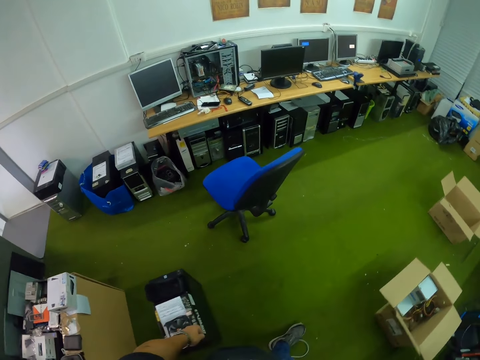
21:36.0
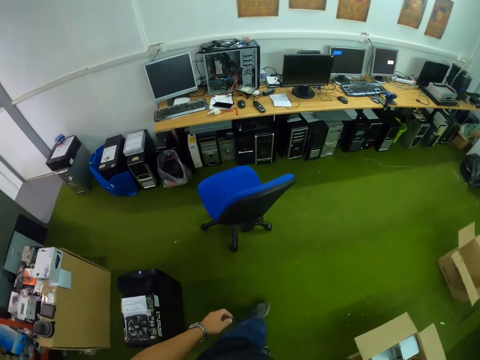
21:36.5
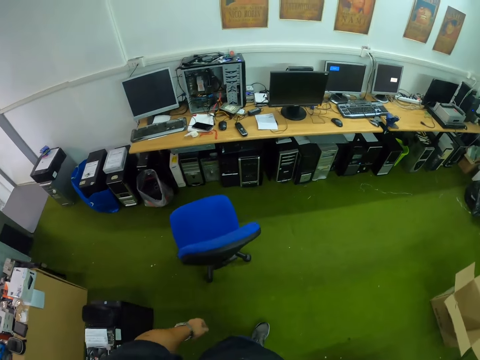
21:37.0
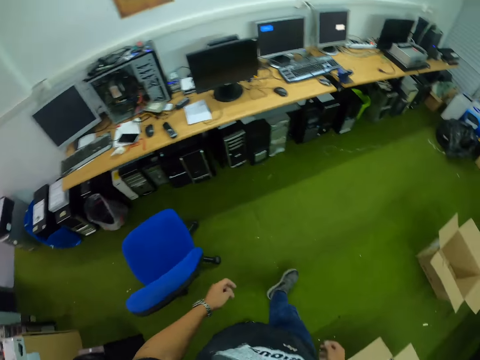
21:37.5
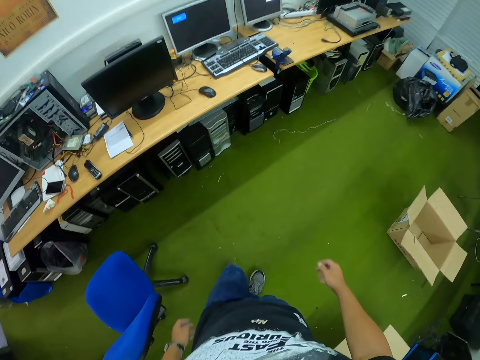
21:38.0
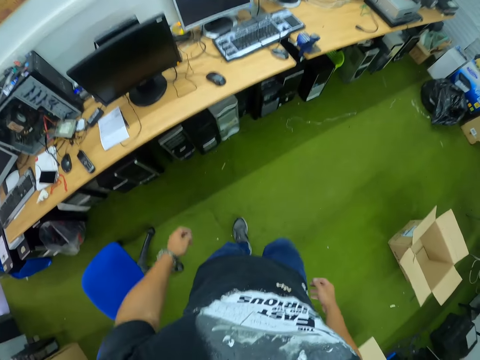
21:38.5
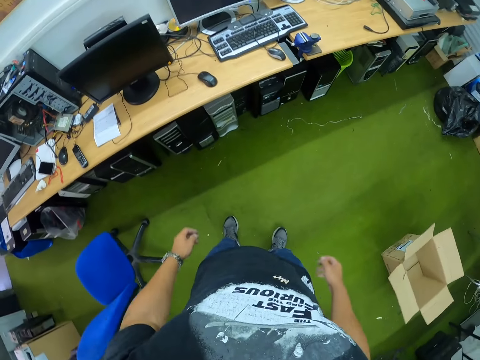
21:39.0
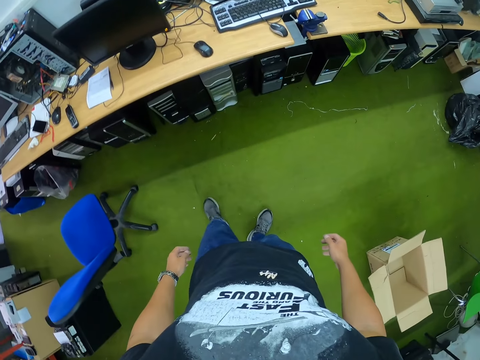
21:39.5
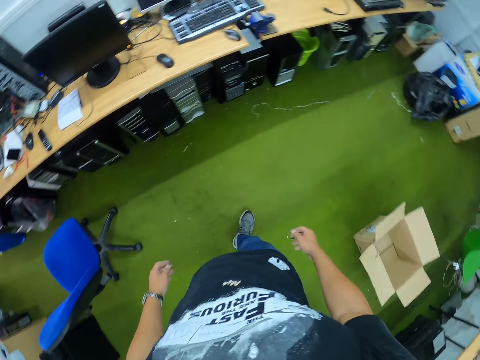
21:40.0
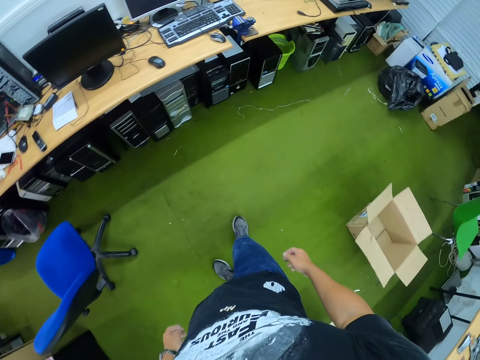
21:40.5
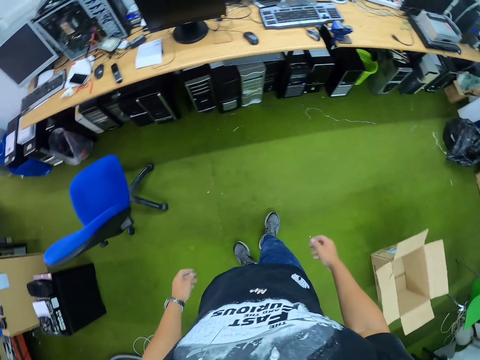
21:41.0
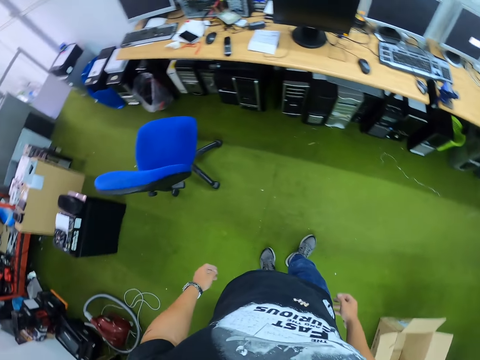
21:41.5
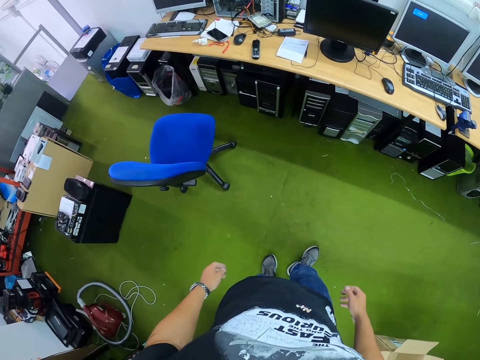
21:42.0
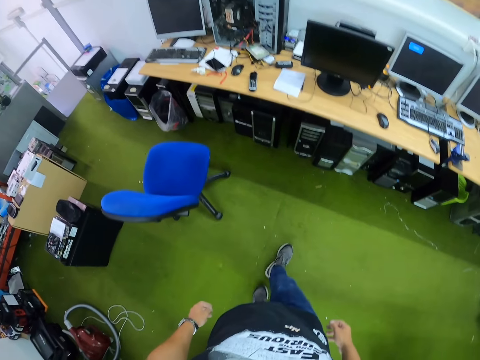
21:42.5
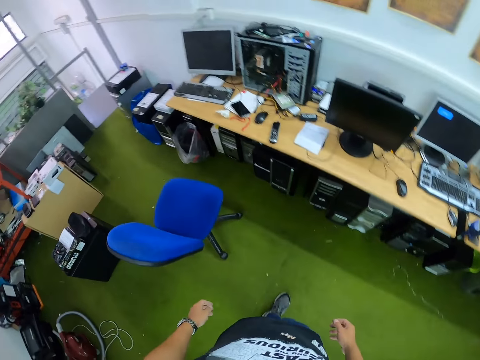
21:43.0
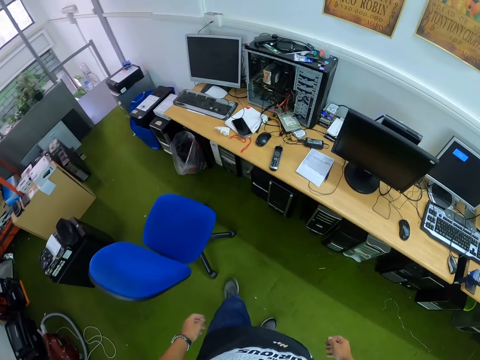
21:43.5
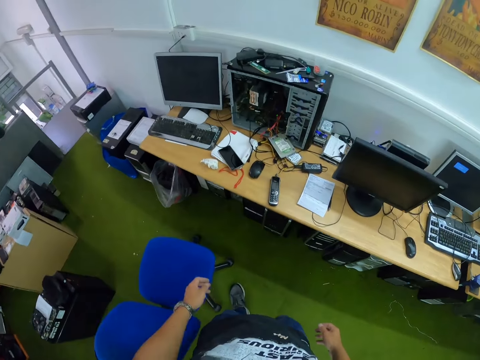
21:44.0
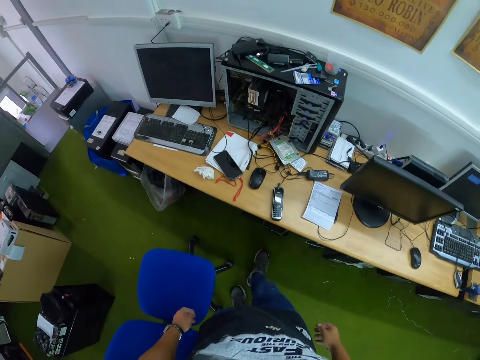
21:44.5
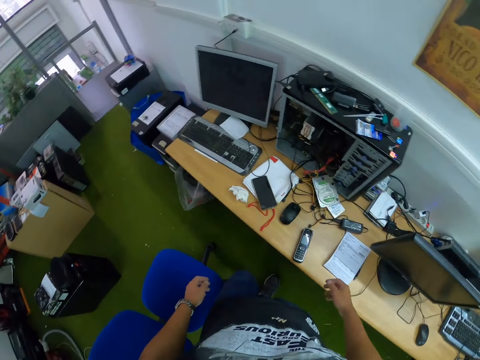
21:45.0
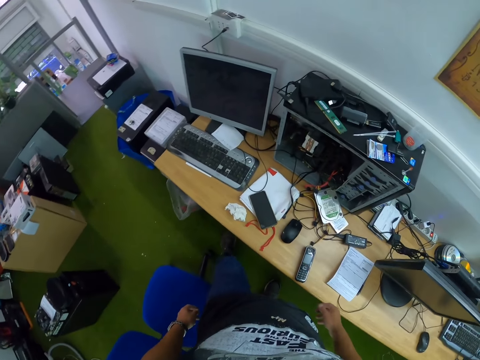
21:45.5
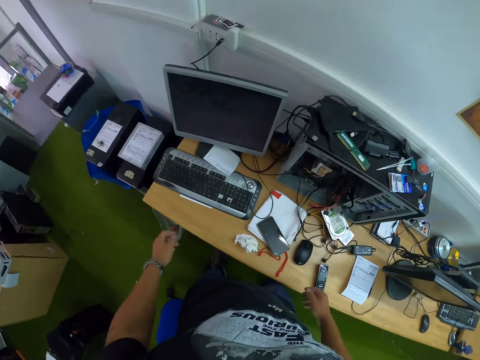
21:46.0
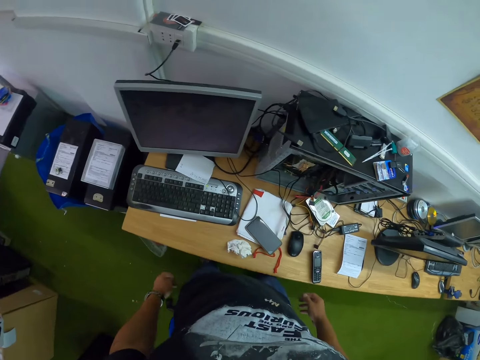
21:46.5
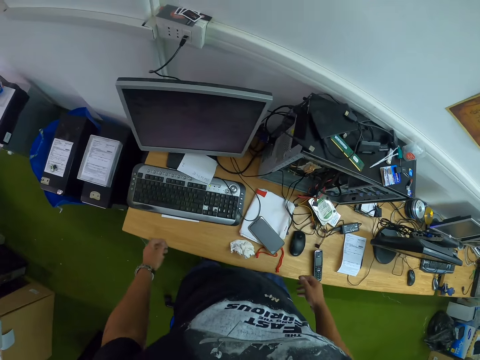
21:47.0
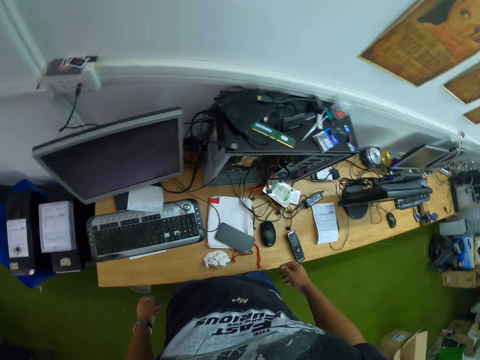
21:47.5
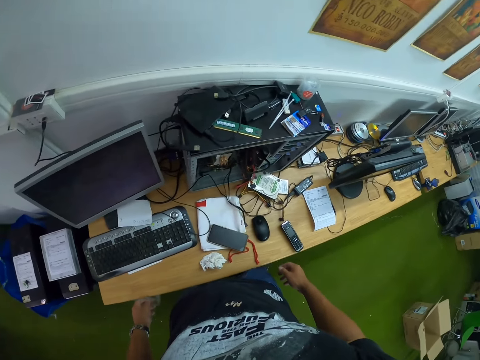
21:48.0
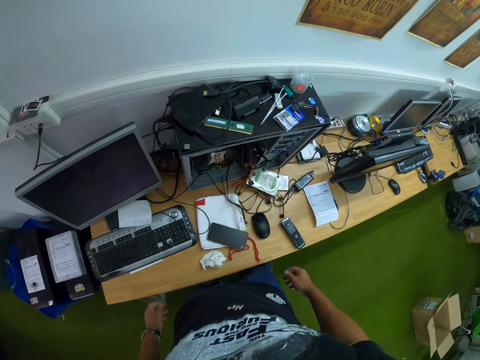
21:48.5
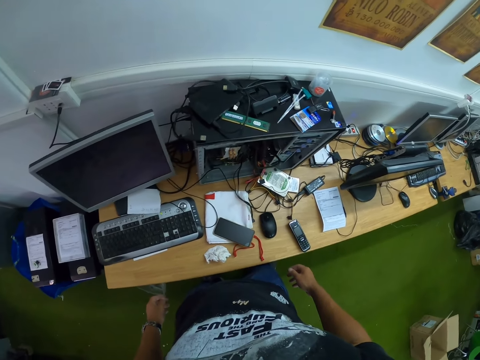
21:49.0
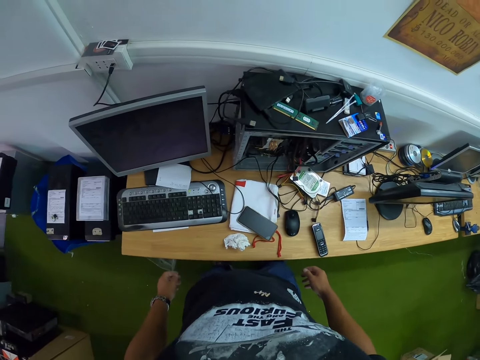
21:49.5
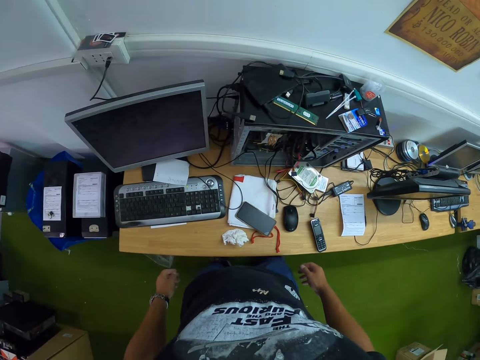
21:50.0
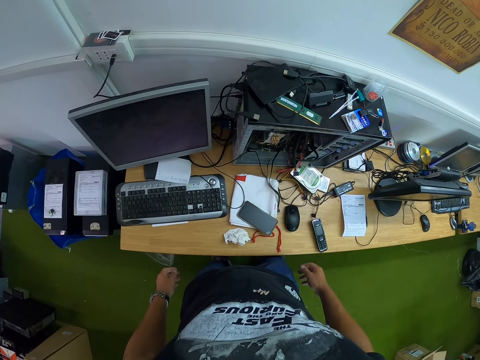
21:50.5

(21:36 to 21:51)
The camera wearer looks around. They walk towards the table. They look around the table.

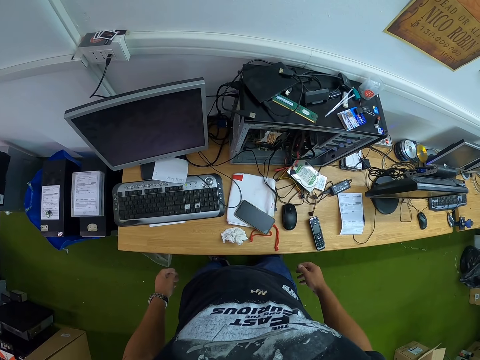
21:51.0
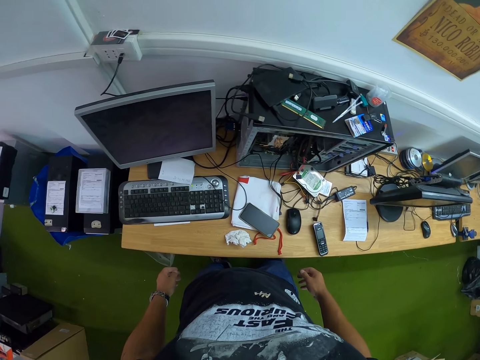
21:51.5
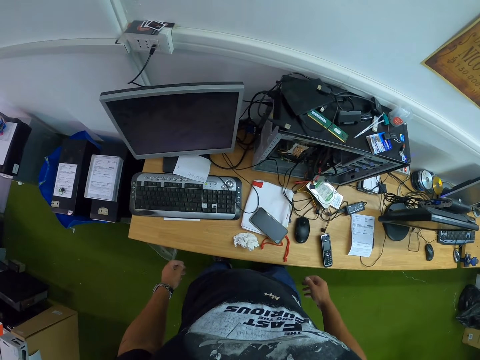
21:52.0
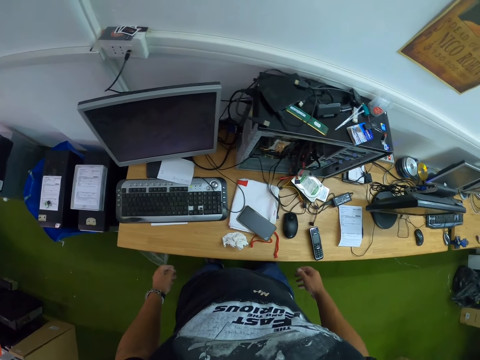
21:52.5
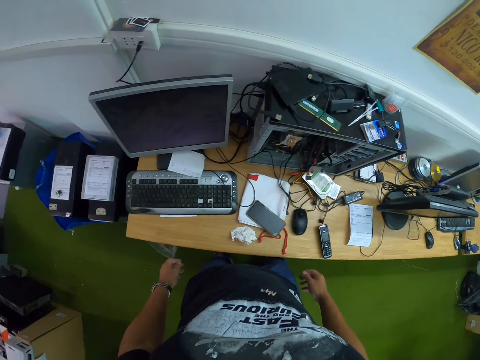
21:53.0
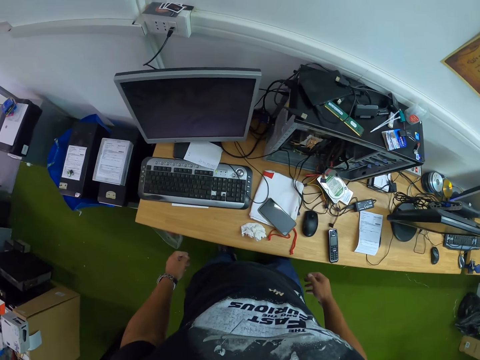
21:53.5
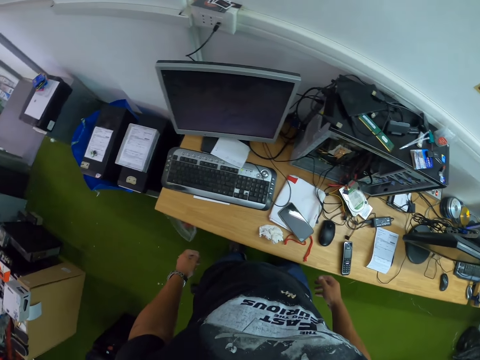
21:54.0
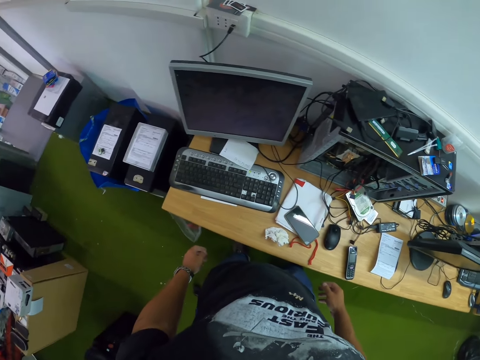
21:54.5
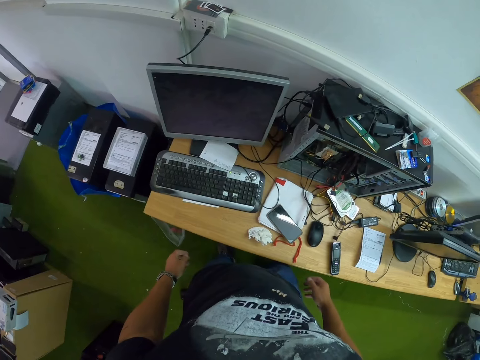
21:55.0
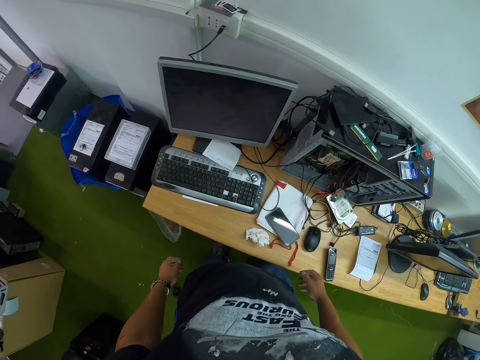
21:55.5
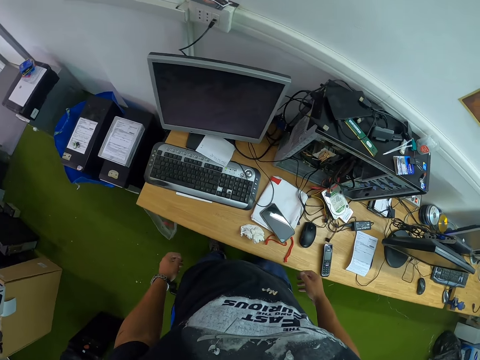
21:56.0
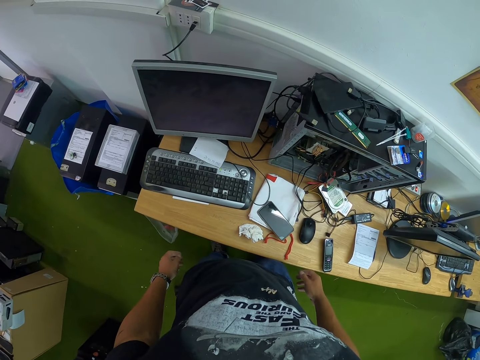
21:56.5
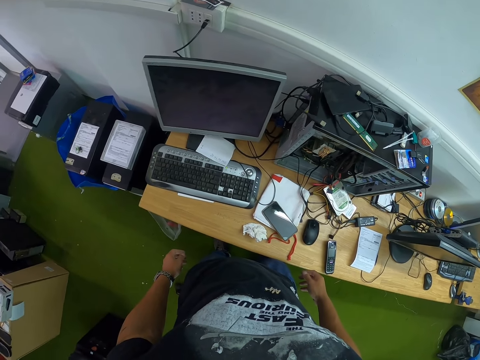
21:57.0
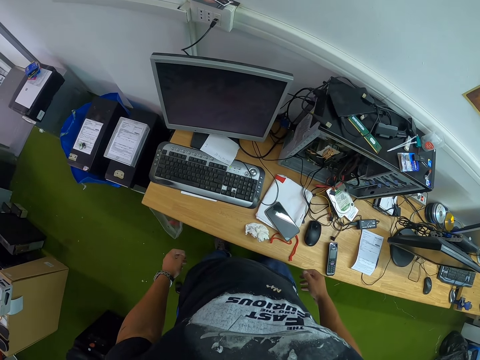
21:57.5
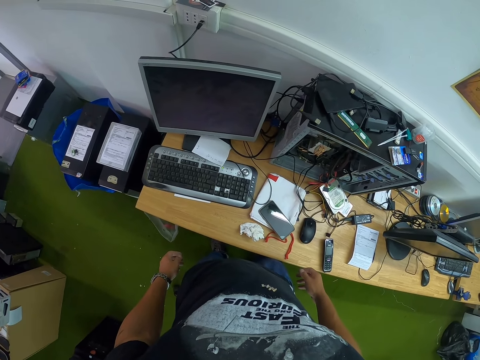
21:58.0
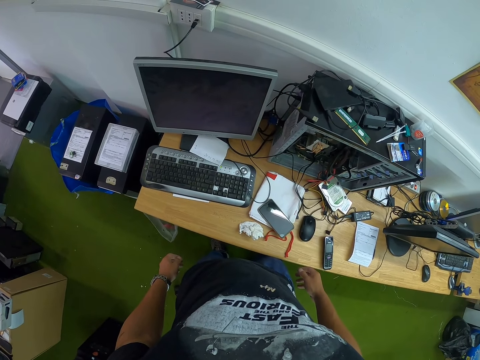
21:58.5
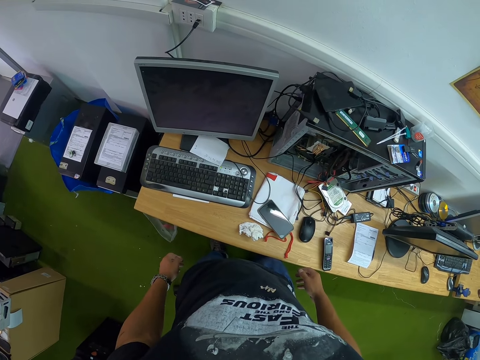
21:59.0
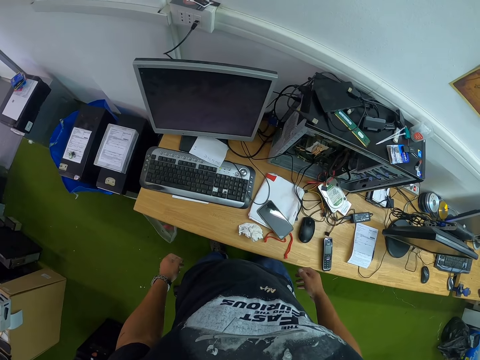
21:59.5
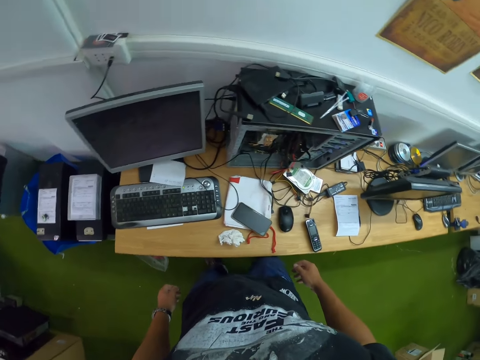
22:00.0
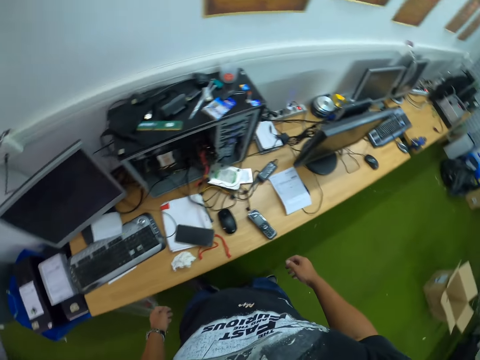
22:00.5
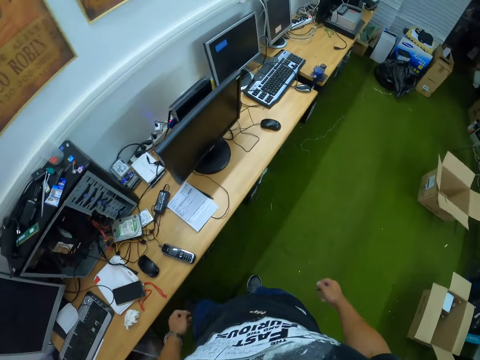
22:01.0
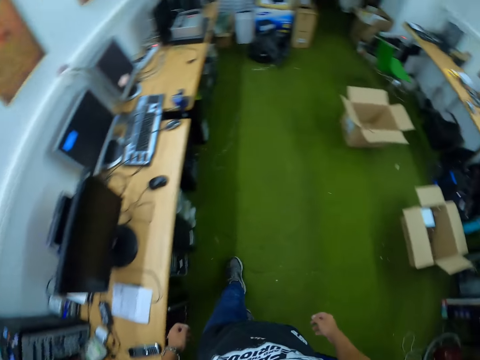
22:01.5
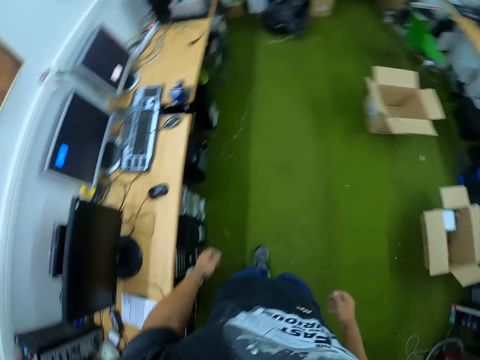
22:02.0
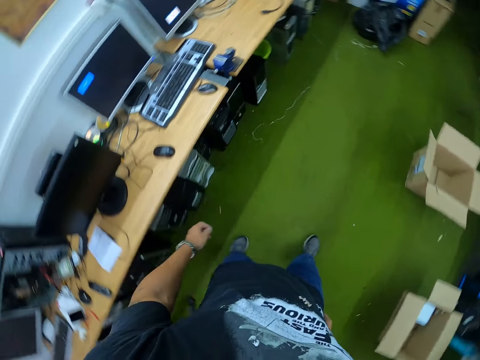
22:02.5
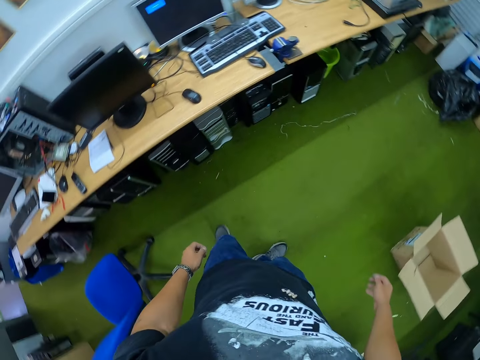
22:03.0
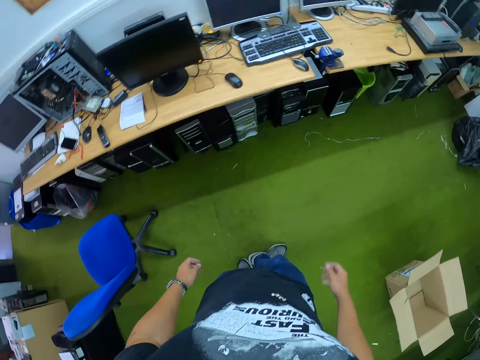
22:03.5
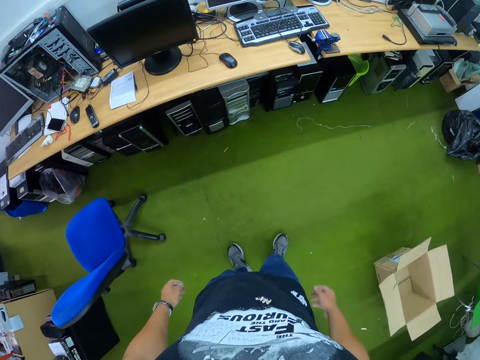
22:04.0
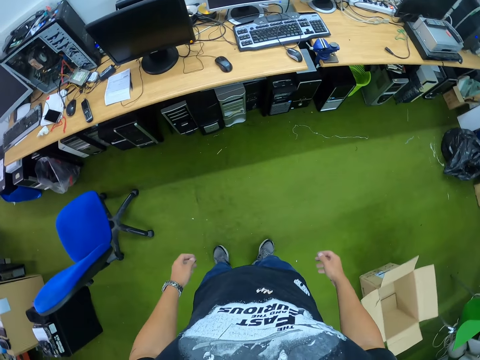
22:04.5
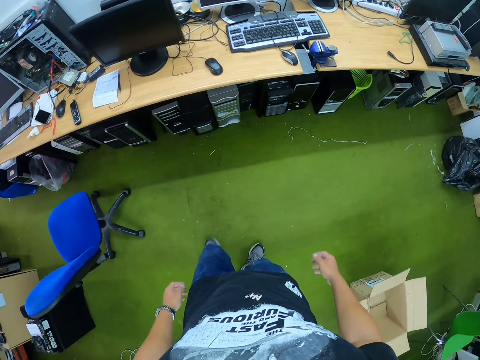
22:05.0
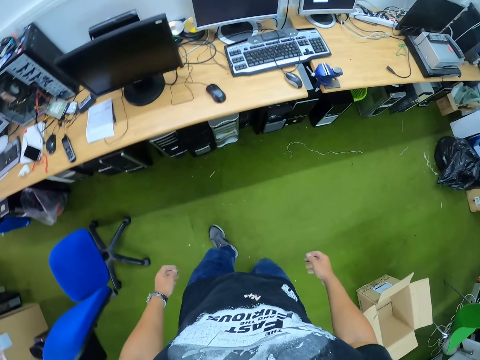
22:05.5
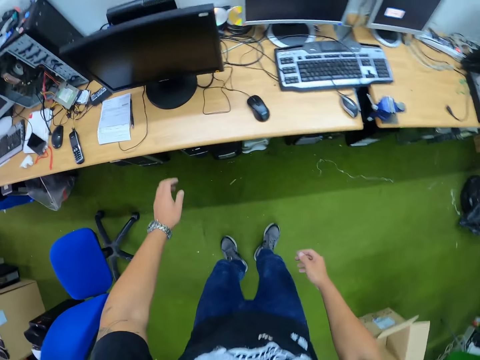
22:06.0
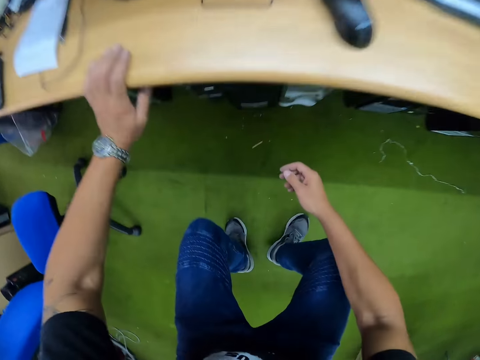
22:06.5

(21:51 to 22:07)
The camera wearer walks across the room. They look around.
